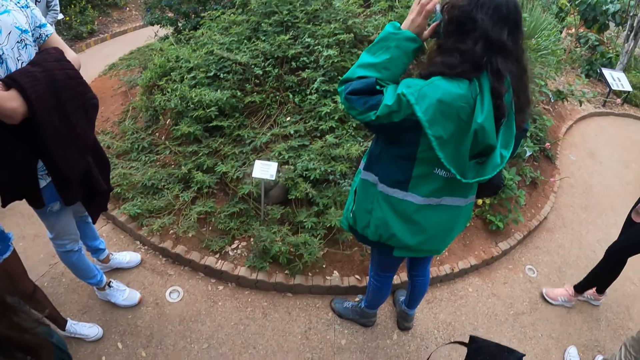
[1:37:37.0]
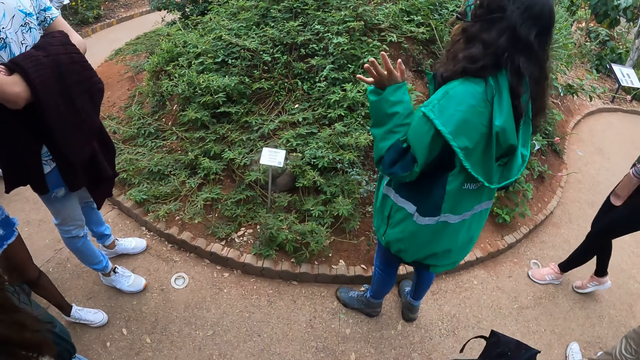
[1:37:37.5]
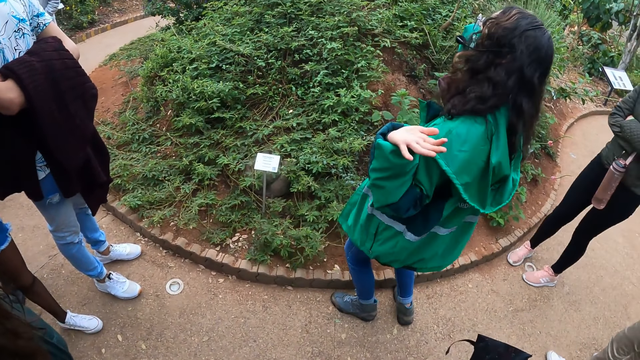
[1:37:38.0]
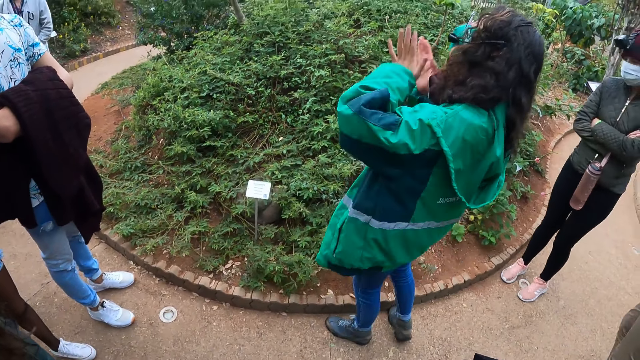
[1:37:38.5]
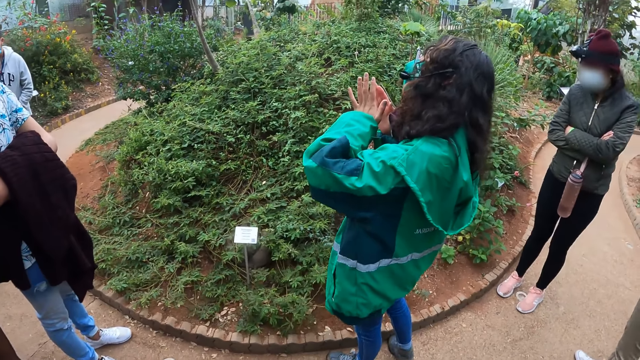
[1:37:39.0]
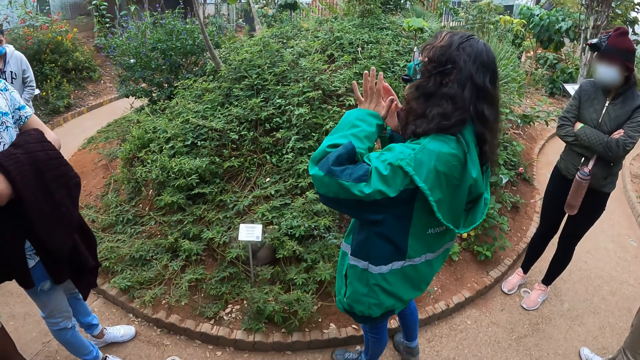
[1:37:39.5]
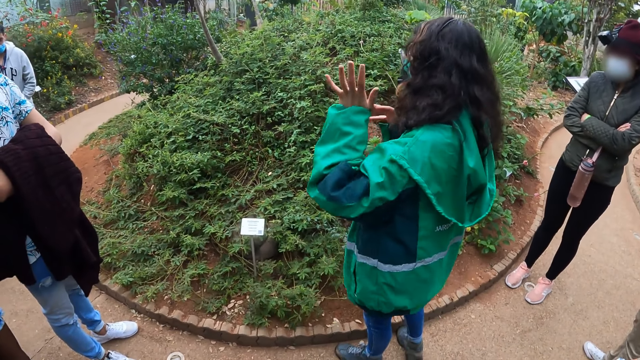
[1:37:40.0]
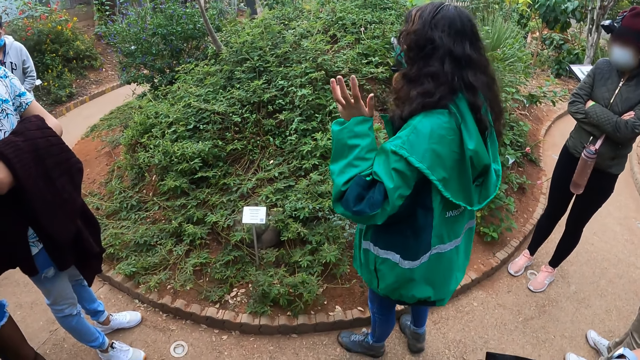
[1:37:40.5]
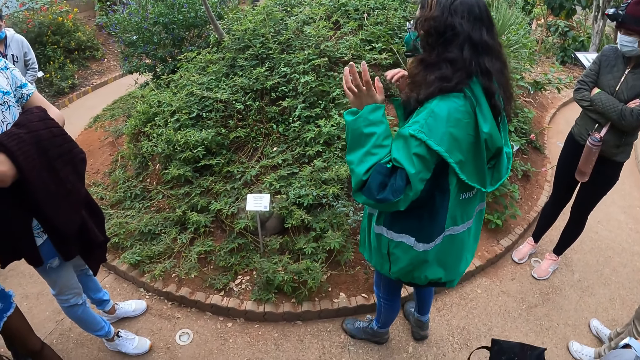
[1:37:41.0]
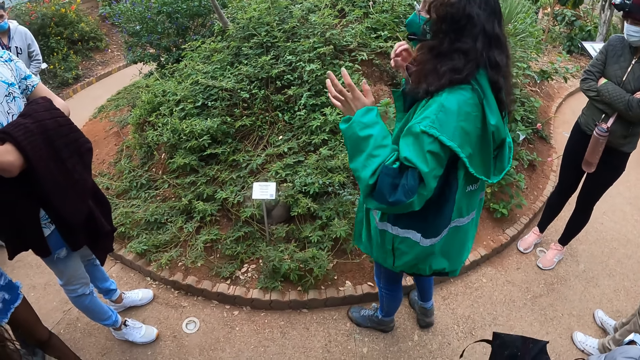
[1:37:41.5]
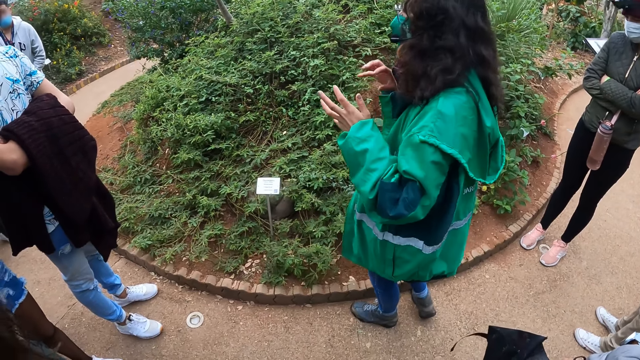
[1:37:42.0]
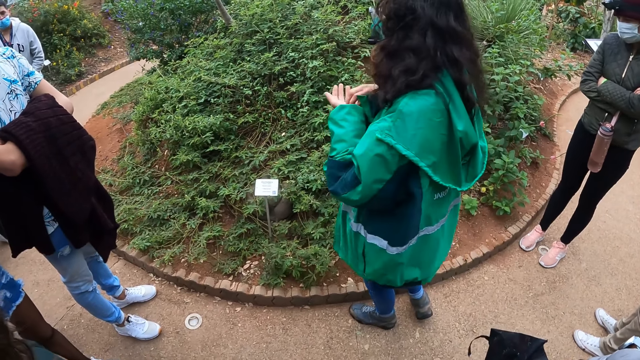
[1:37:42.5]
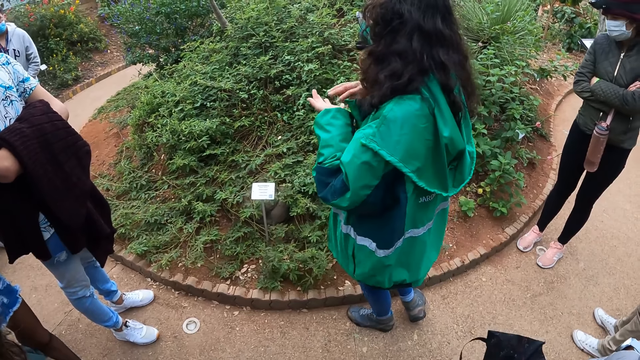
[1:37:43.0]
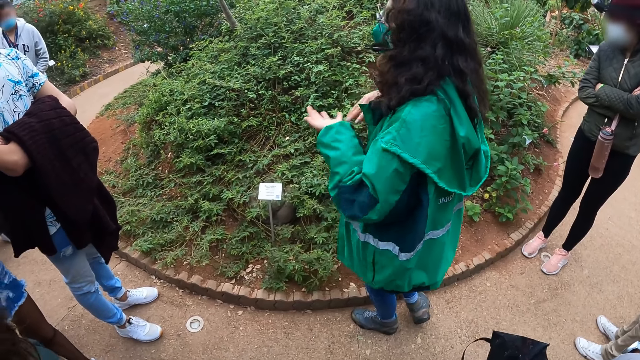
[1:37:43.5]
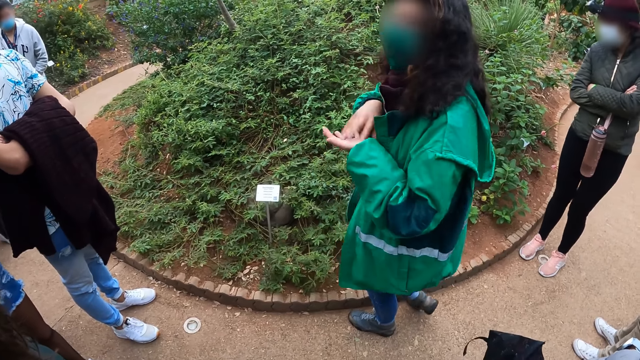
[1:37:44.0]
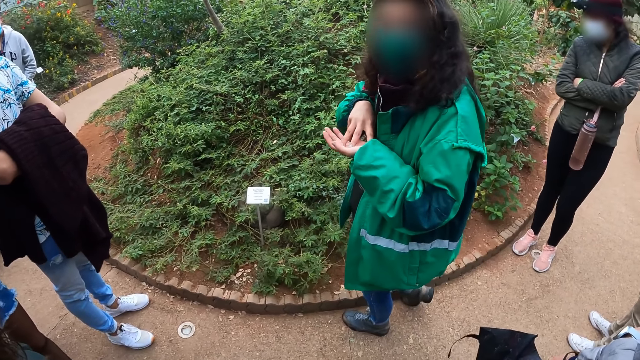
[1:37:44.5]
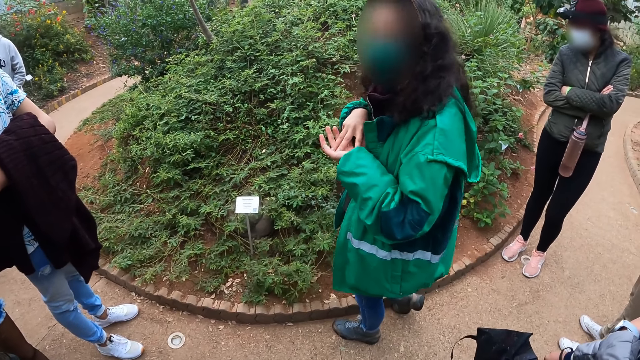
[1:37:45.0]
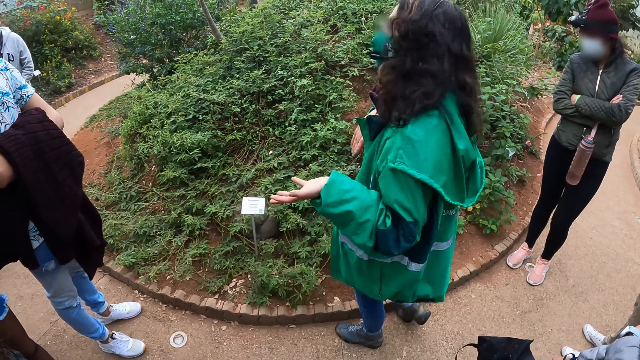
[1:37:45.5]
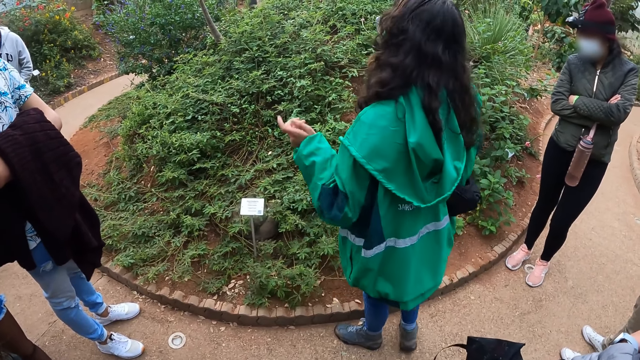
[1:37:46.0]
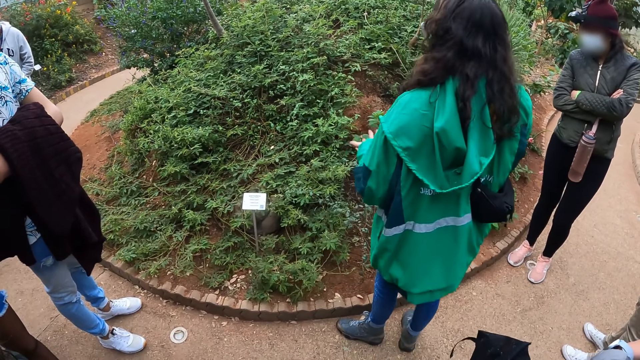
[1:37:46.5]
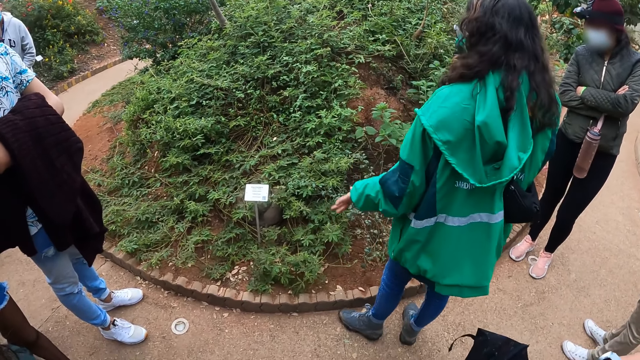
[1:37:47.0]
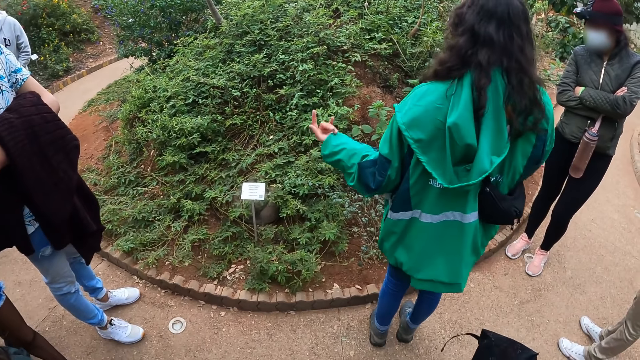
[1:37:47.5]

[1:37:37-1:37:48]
A lady adjusts a camera. Another lady moves forward. The first lady puts her hands together and moves her hands. She turns around. She turns around again.

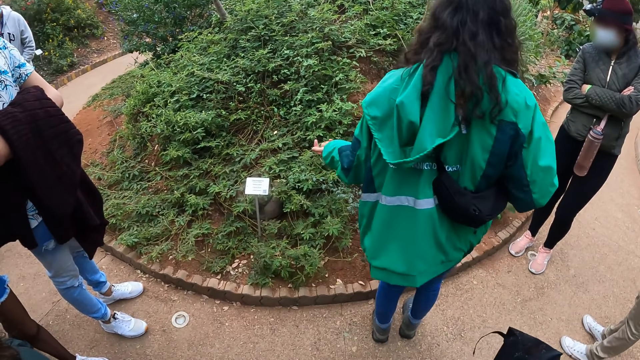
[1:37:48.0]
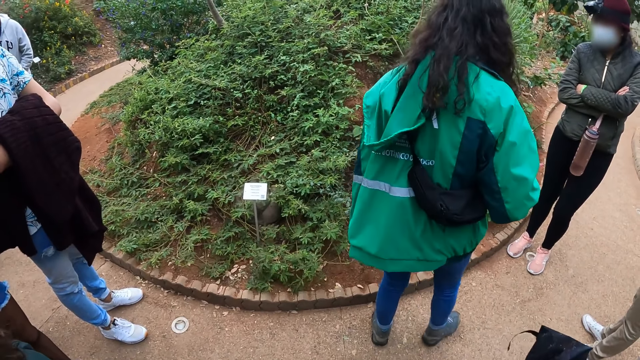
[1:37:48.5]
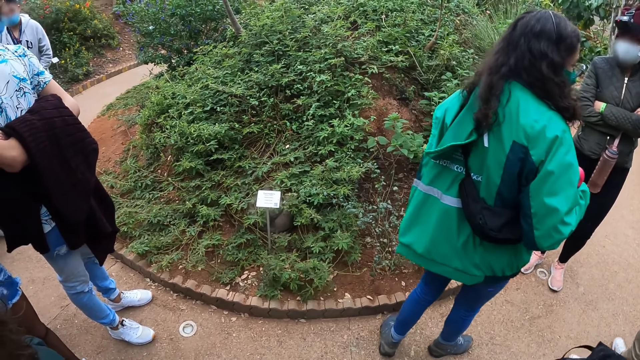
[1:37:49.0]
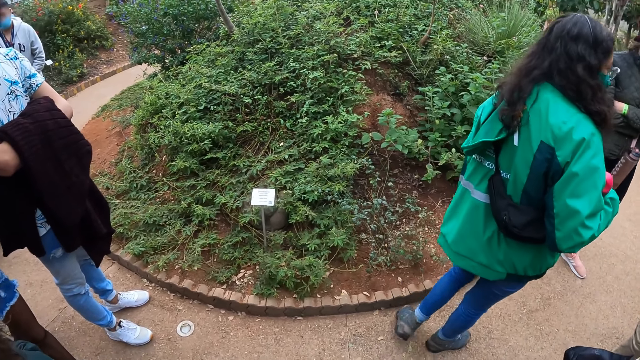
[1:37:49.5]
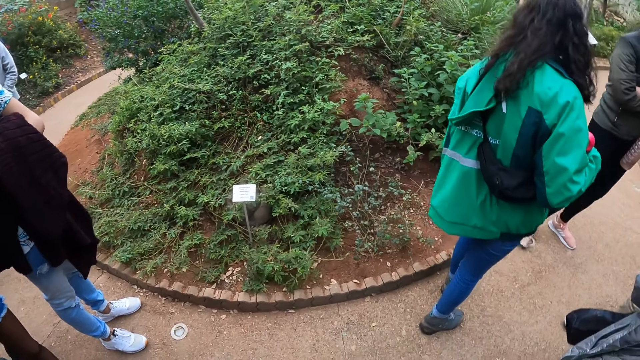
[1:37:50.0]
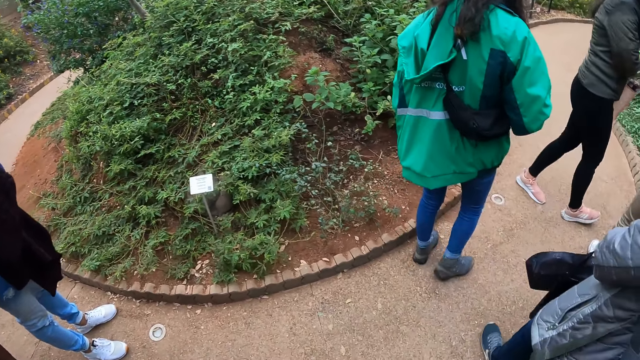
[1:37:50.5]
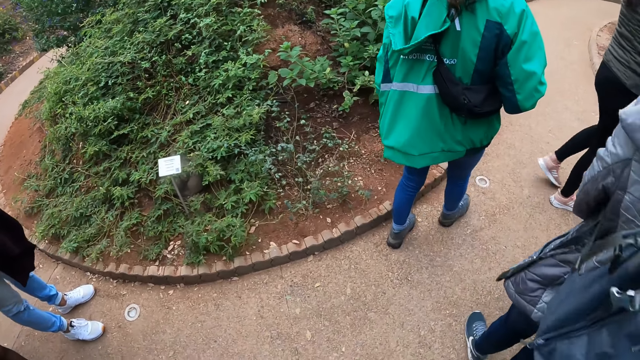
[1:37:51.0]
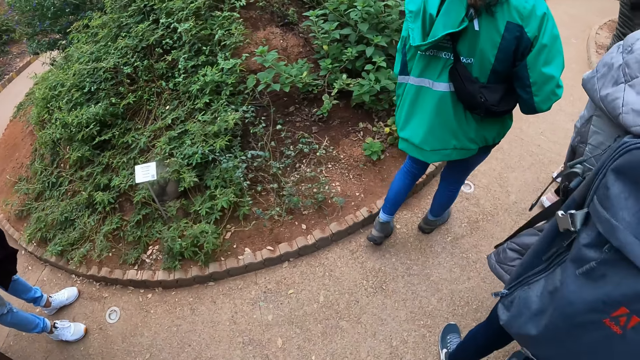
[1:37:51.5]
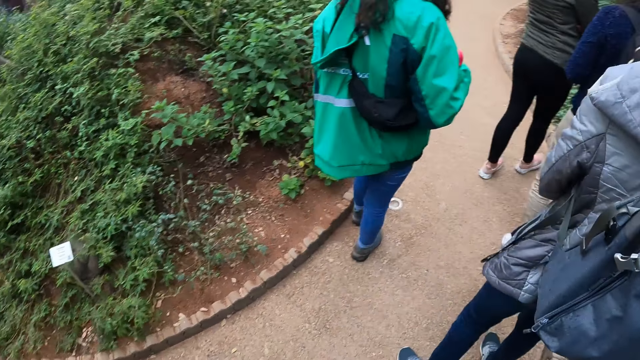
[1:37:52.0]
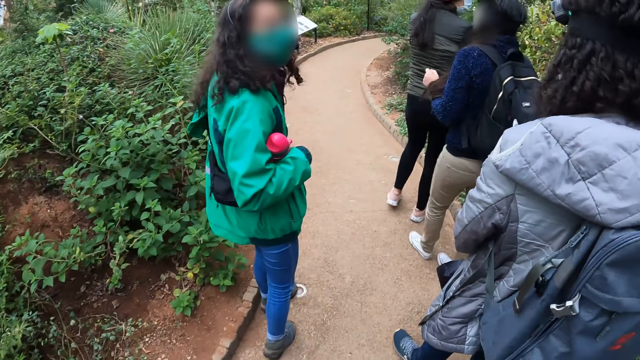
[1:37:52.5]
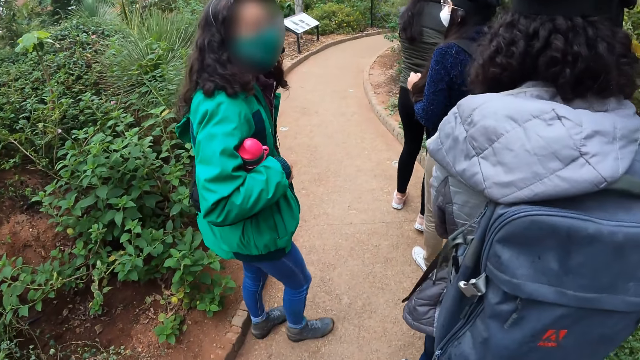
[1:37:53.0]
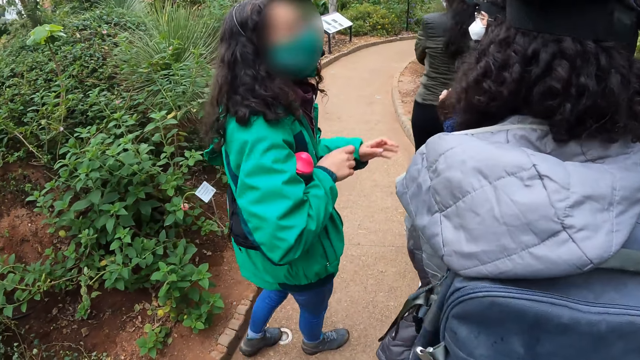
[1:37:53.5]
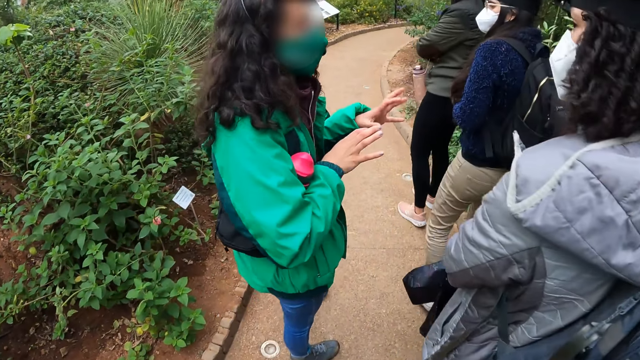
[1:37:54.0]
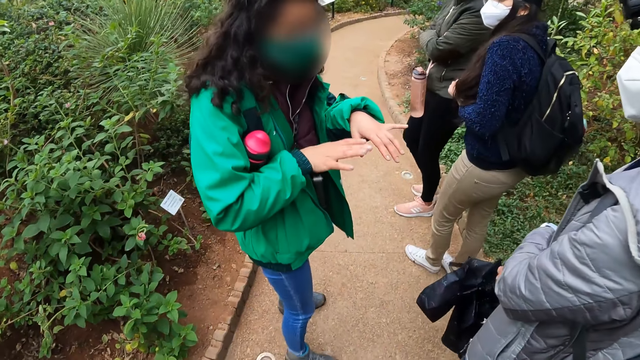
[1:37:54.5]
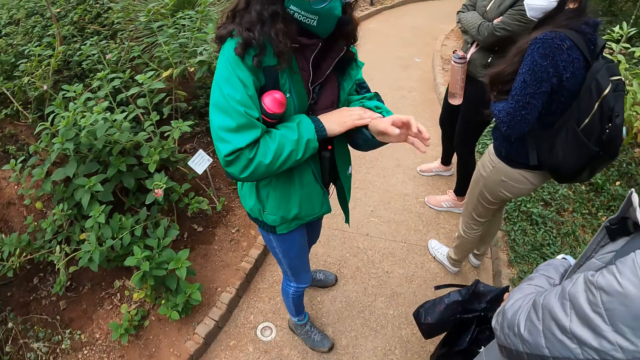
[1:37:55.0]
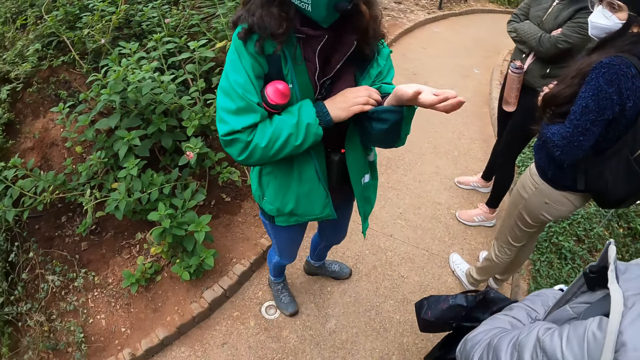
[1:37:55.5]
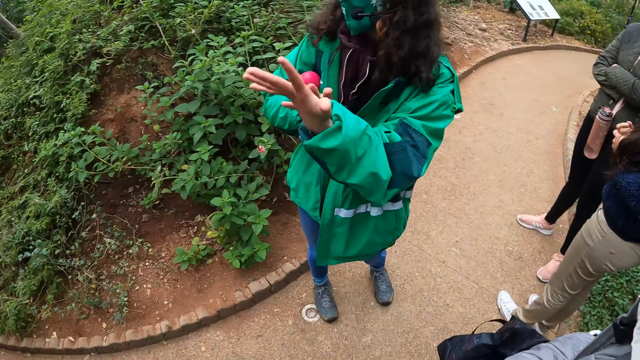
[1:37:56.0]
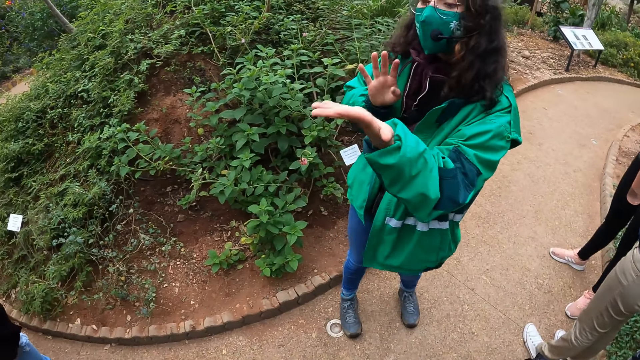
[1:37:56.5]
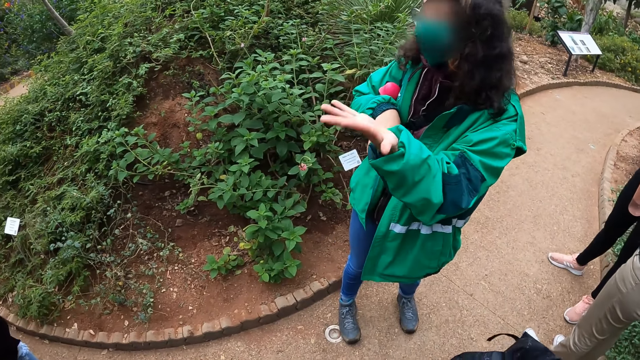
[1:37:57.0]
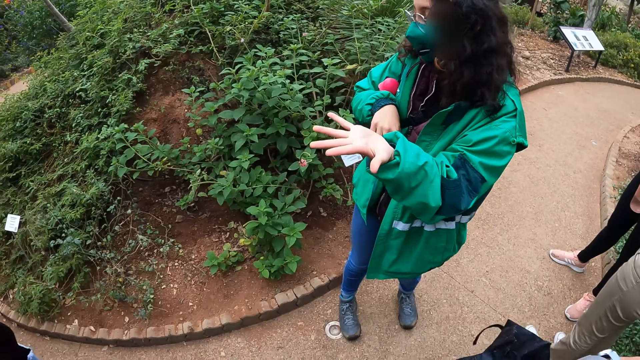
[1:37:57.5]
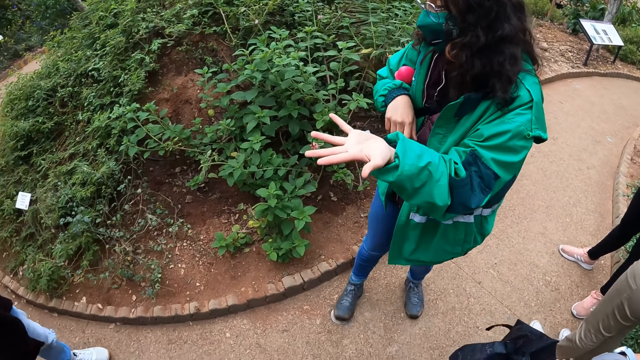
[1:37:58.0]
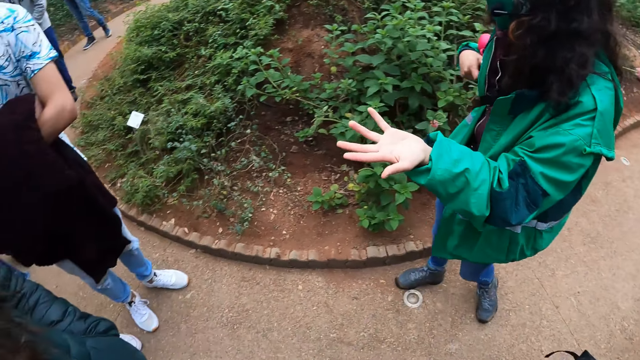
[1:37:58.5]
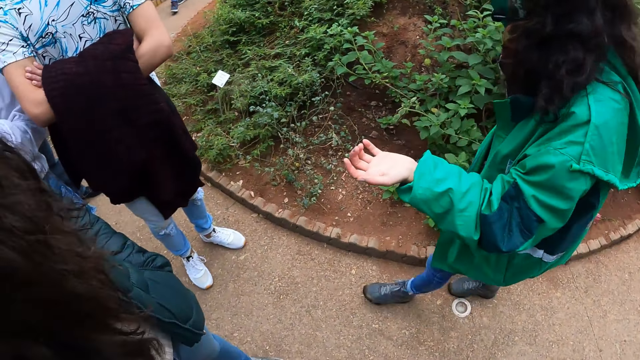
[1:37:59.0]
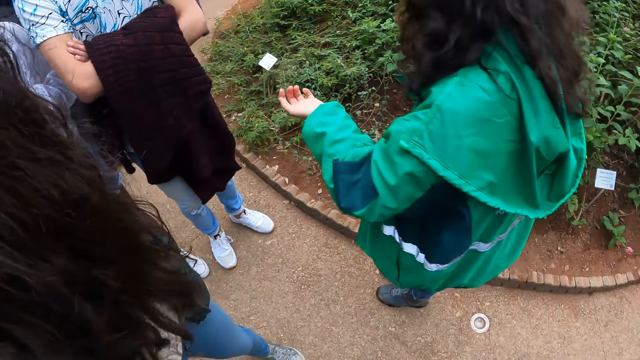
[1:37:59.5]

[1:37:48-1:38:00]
A lady walks around. Another lady walks around. A third lady walks around. A fourth lady walks around. The first lady sways her hands, pulls her jacket, spreads her hand and walks back.
